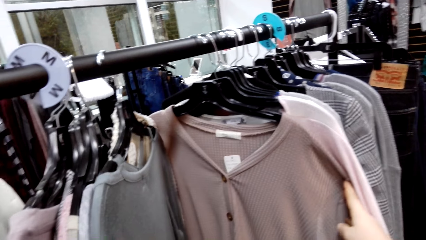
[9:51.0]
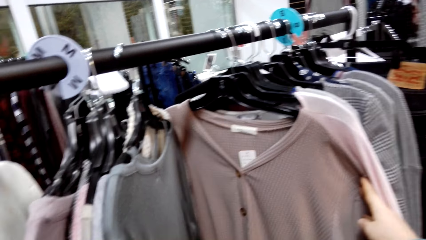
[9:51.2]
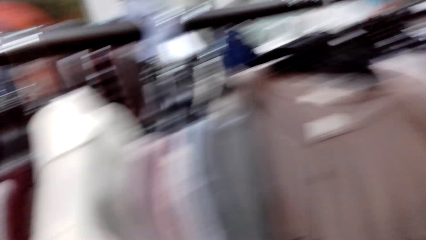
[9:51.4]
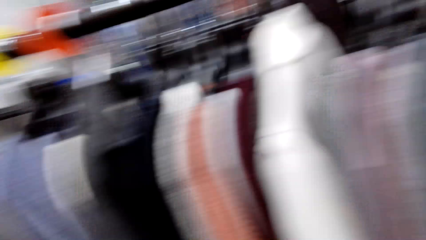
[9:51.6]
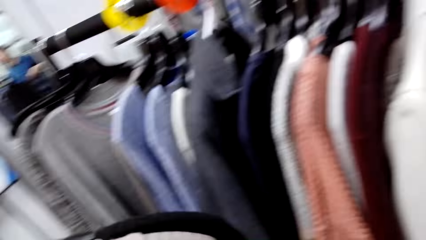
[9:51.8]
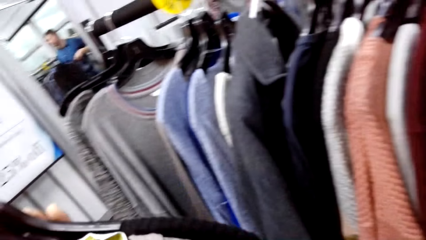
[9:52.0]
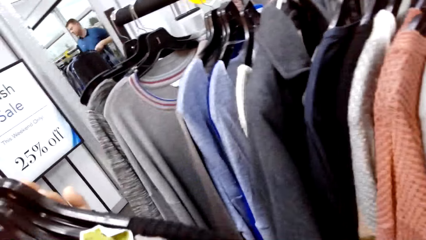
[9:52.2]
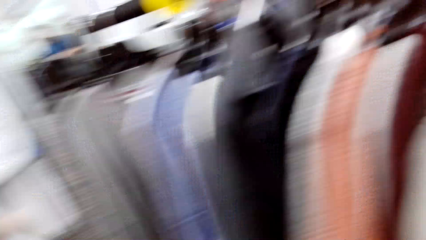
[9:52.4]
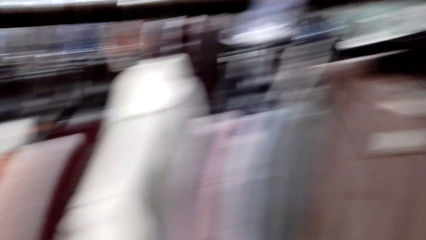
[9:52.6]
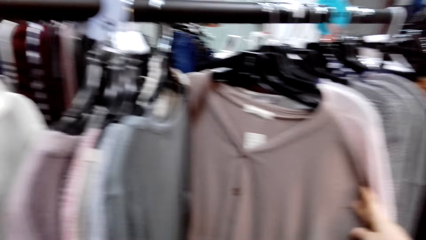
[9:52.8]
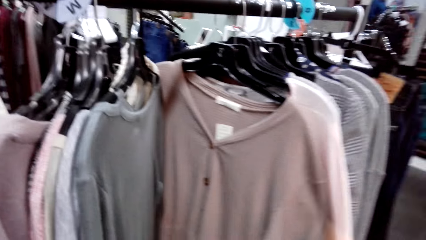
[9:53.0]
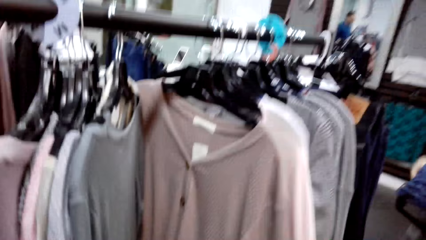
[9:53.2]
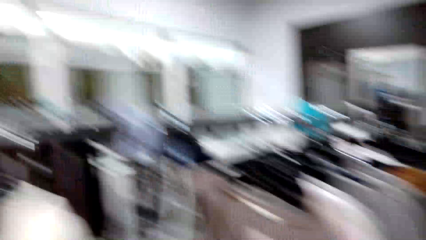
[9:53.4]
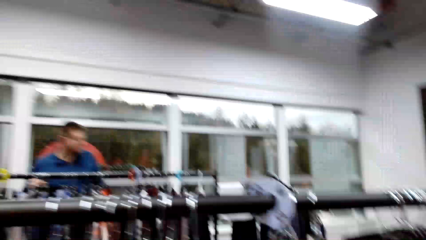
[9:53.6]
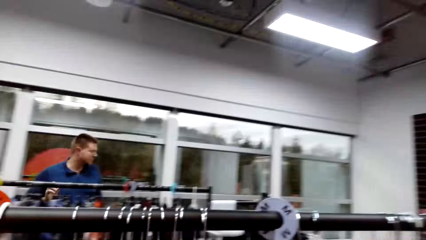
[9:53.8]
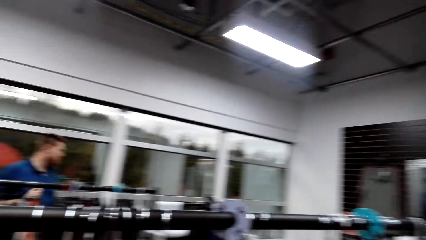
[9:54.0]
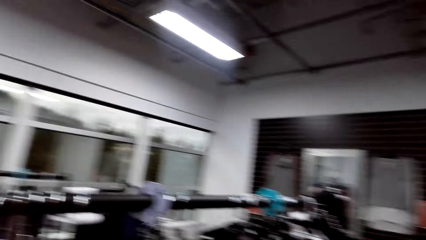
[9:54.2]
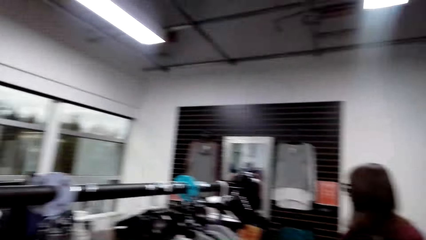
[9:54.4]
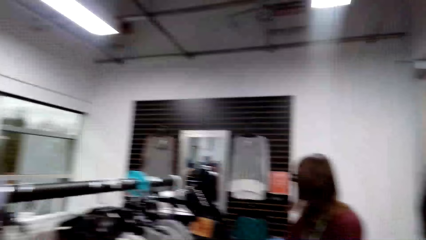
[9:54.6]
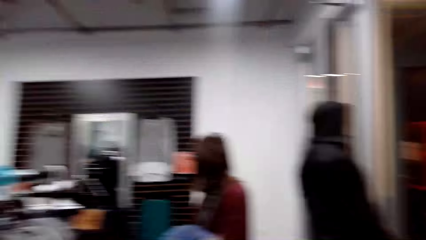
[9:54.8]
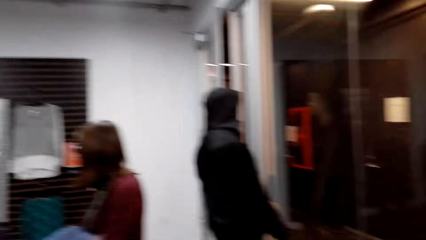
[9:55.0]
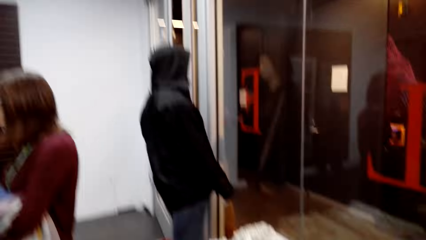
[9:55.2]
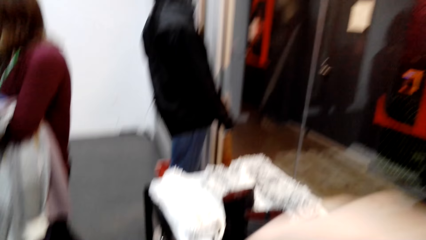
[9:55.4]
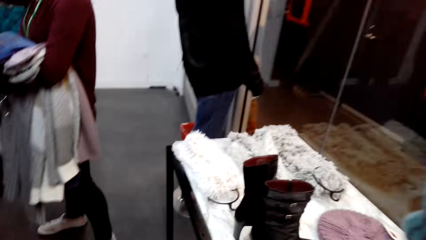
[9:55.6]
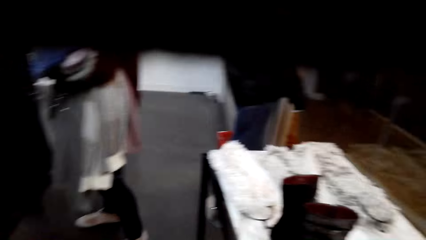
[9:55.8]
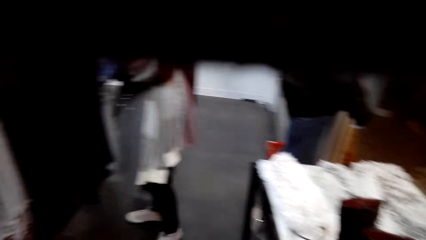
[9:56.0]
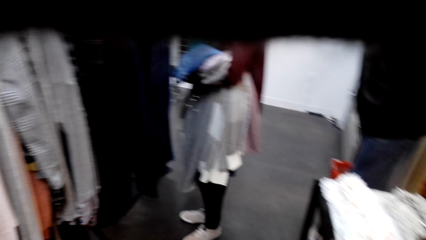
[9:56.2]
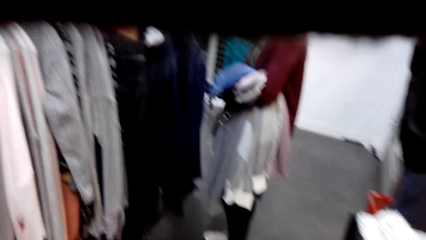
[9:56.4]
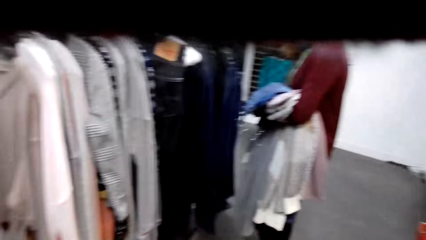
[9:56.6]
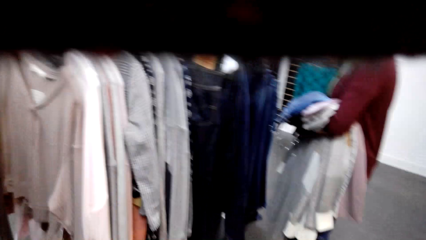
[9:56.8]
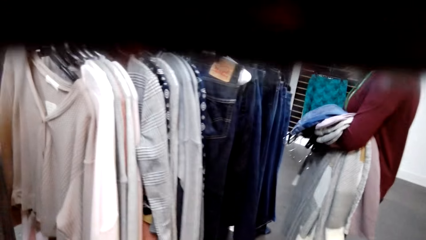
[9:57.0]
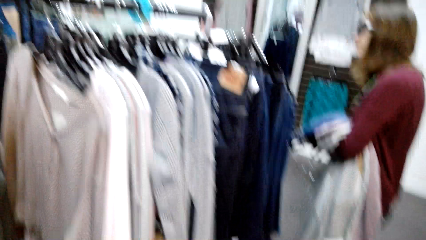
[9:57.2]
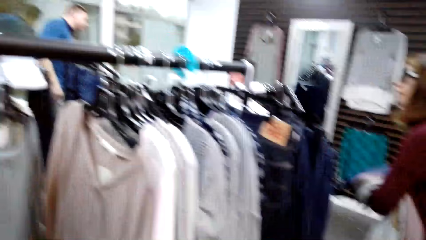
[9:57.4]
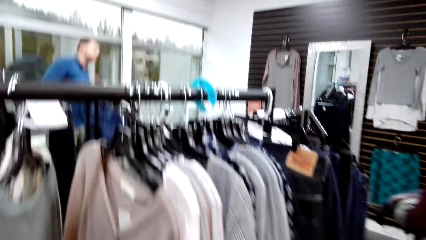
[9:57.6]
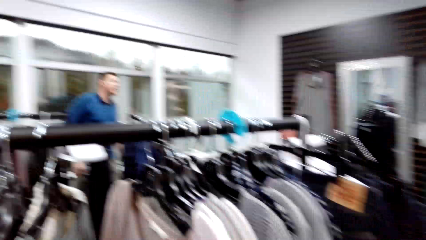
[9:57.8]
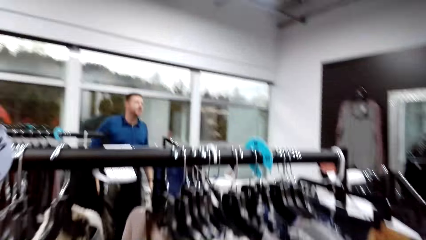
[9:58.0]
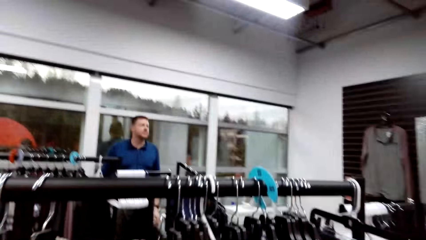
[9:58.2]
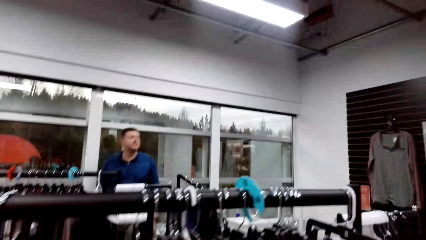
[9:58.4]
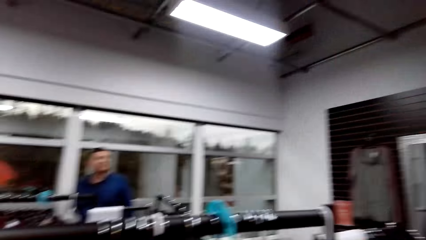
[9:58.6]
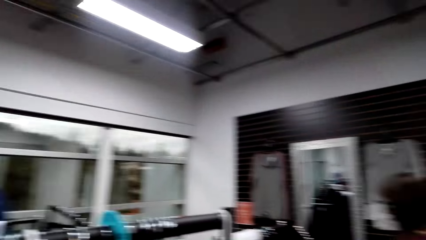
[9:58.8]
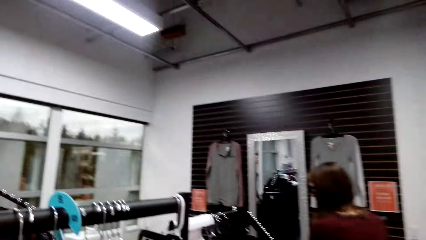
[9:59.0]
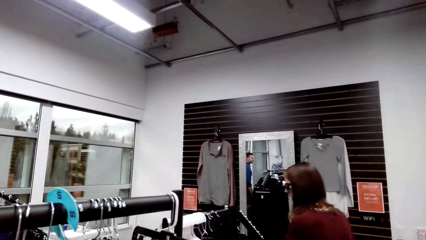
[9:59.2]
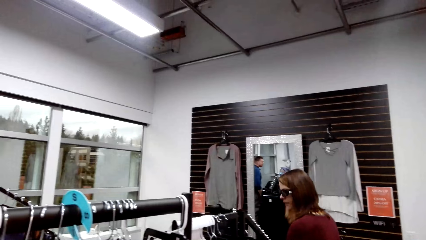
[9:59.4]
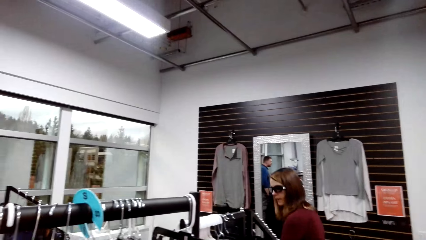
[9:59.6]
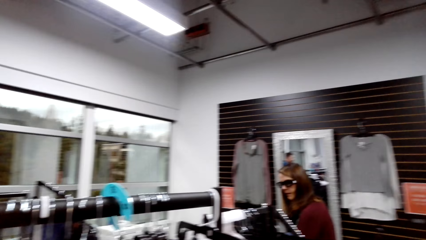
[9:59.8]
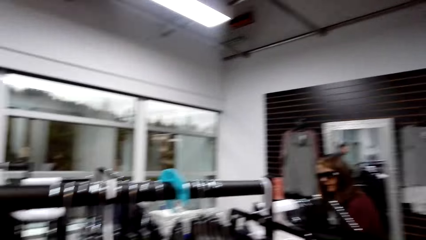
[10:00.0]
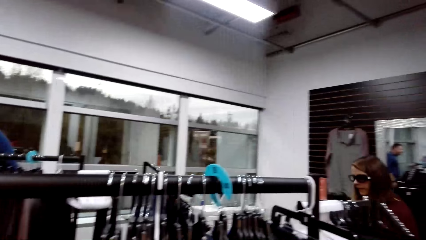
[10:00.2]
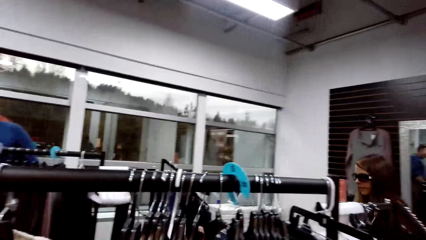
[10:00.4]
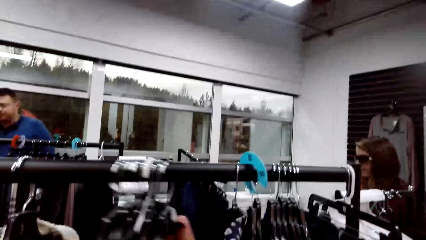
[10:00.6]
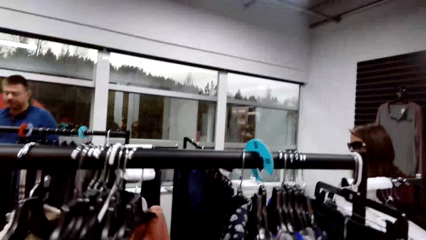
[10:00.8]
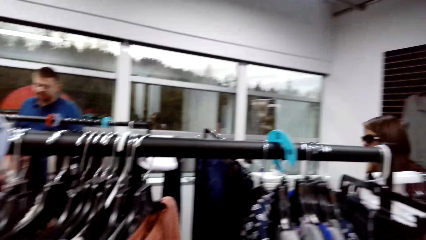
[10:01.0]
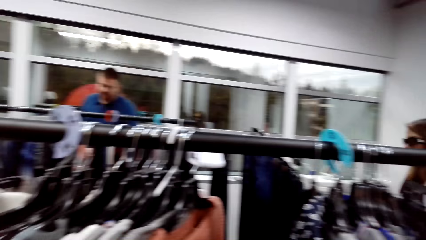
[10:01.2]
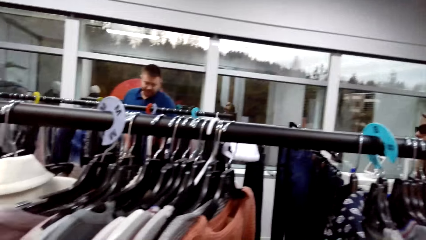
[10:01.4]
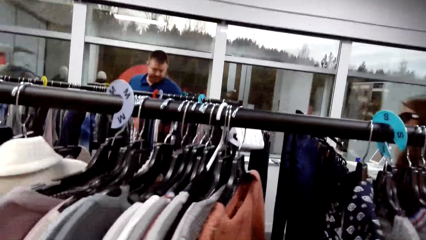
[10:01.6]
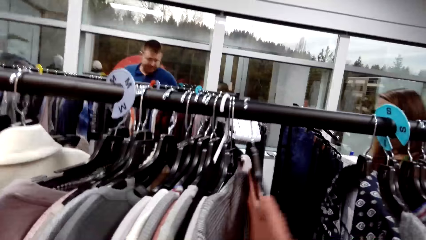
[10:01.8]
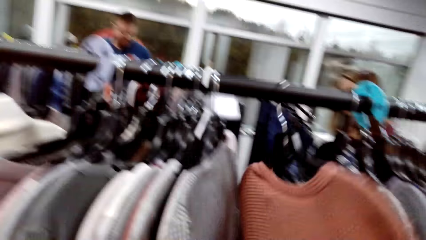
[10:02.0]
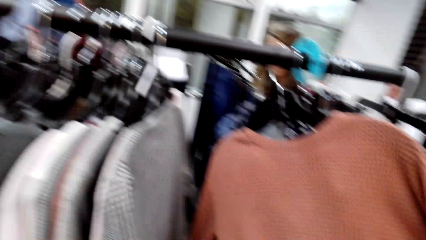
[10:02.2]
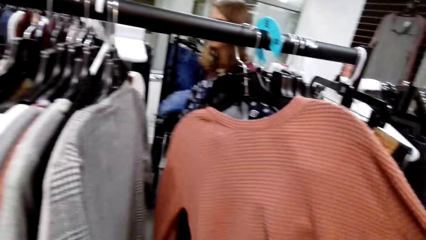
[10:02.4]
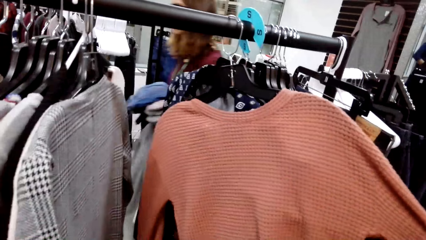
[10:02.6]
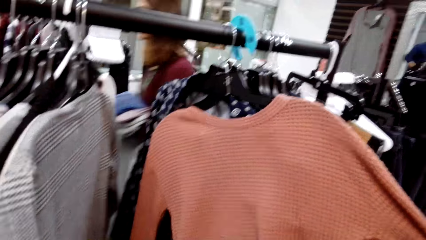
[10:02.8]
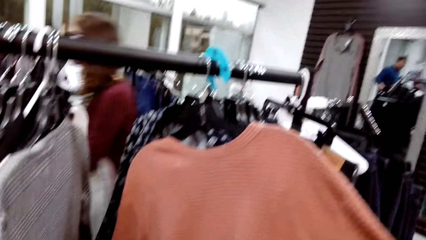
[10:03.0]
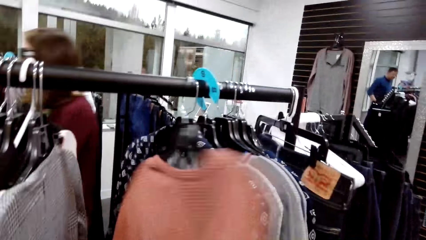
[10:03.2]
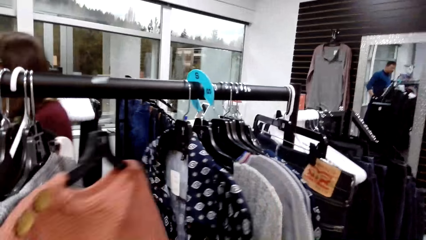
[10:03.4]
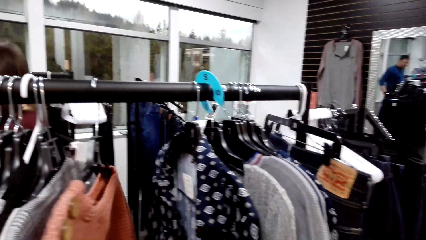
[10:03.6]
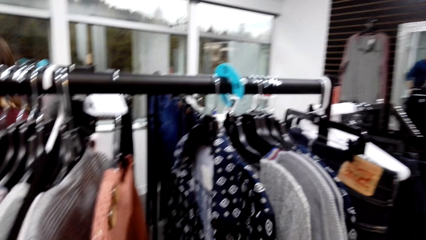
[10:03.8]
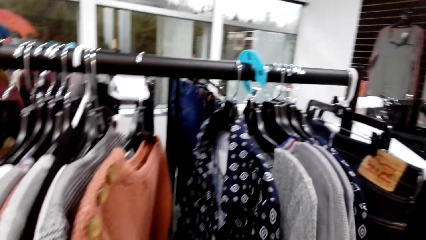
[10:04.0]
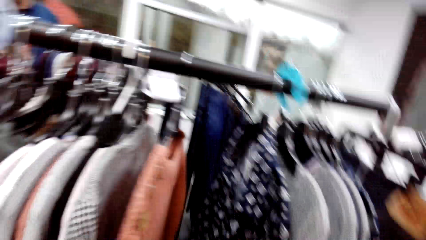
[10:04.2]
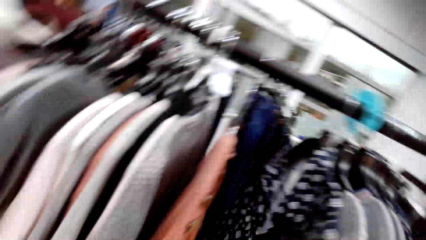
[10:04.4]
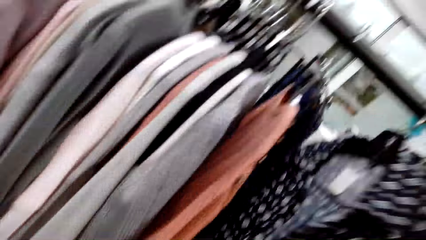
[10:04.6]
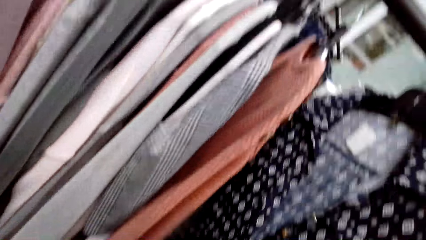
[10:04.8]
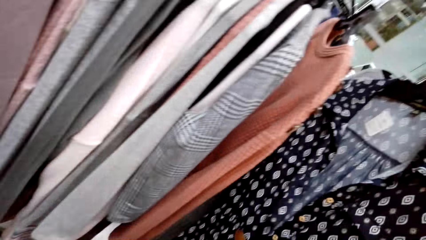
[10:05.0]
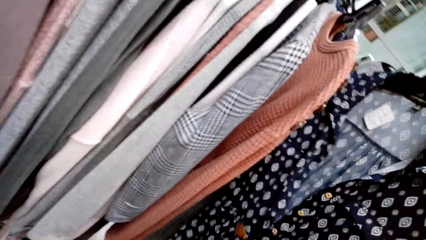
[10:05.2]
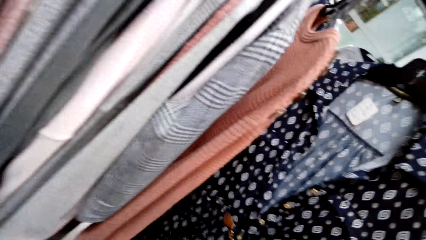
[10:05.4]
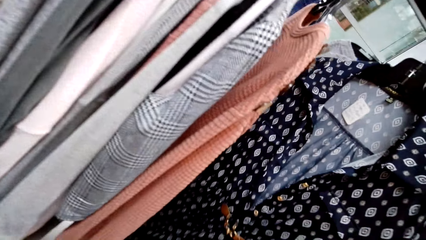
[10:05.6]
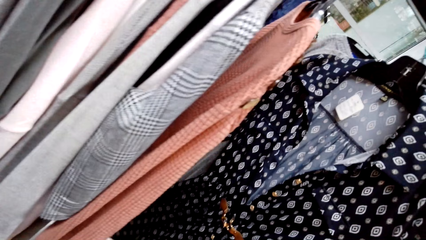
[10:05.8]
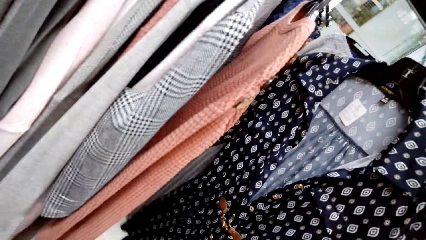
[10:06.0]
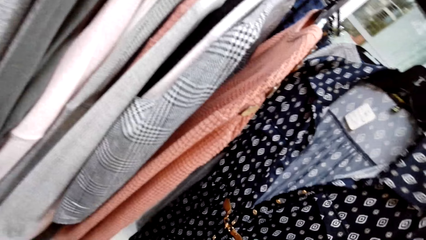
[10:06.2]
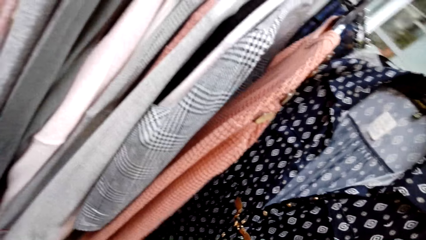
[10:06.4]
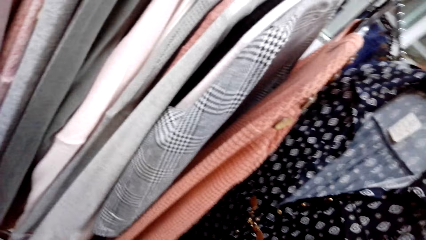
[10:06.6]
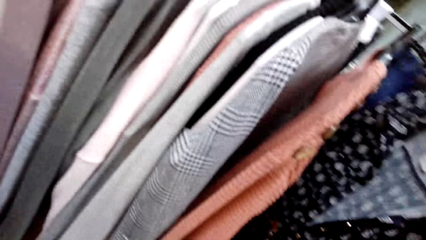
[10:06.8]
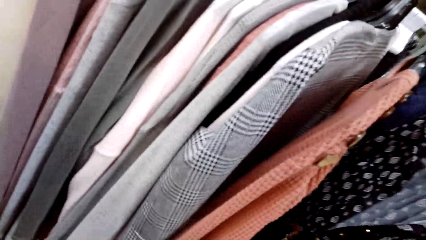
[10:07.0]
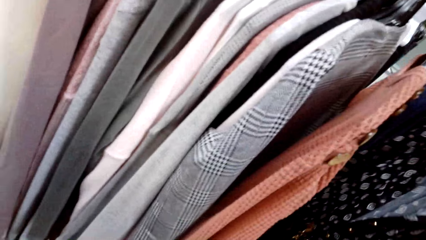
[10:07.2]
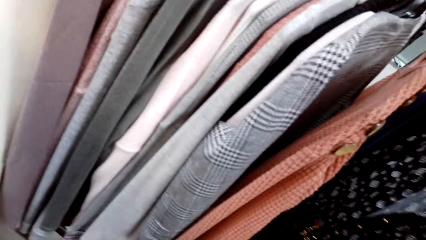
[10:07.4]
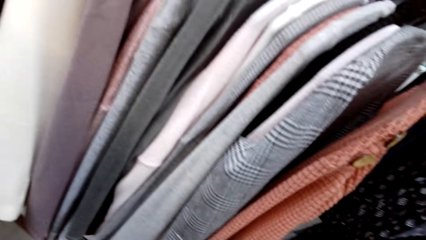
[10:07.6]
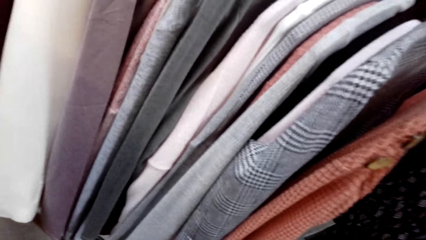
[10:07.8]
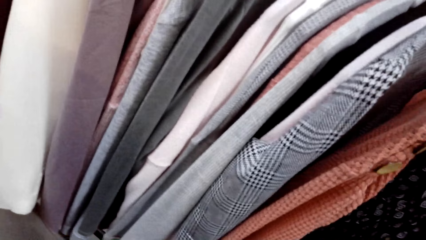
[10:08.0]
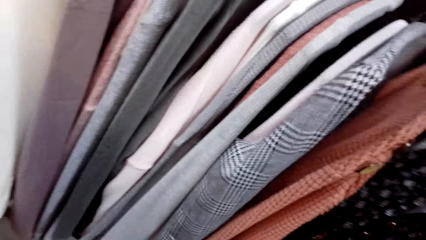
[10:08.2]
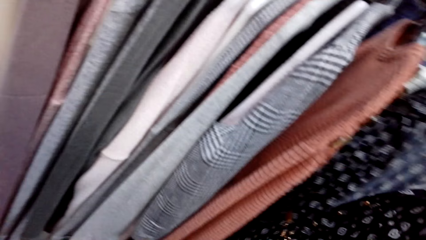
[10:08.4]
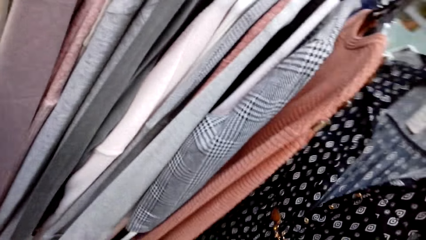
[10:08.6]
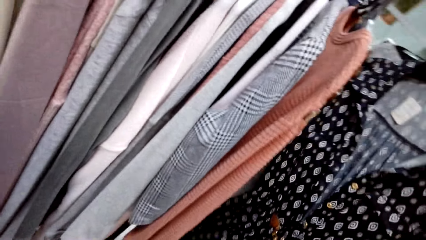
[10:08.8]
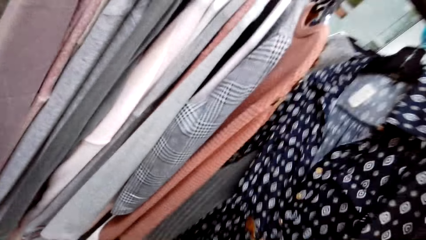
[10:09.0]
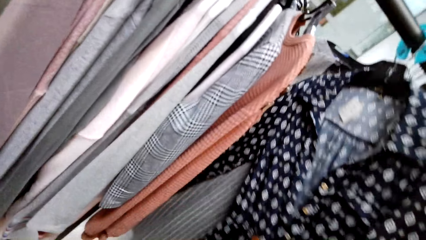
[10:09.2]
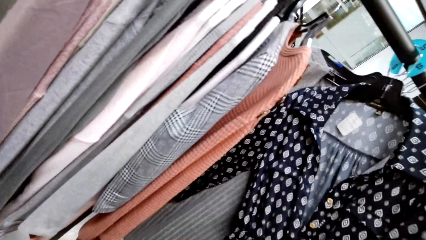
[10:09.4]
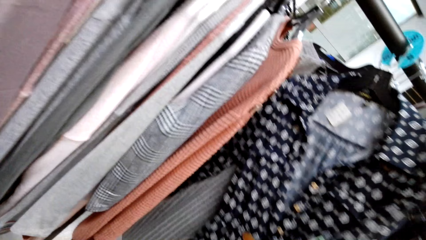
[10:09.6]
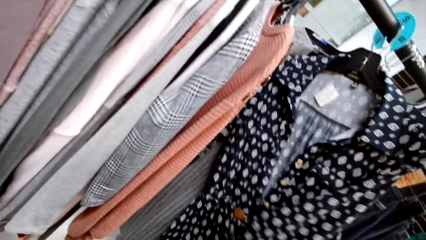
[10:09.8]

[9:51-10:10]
The camera wearer looks around the store. They walk around the store. They move the sweatshirts. They check the sweatshirt. They check the blouse.
